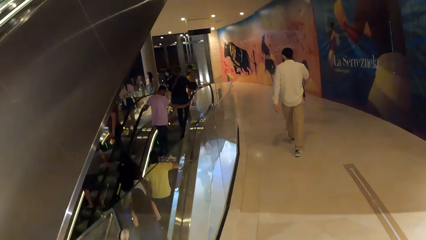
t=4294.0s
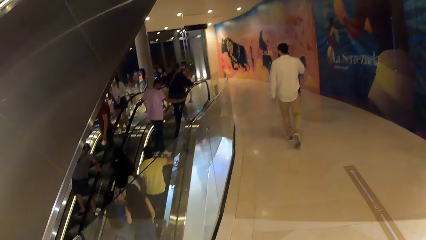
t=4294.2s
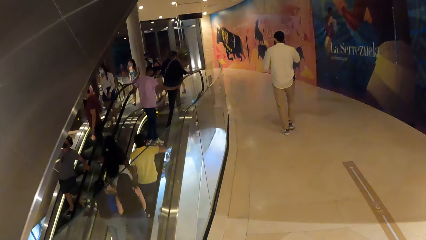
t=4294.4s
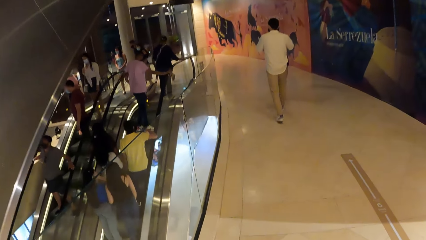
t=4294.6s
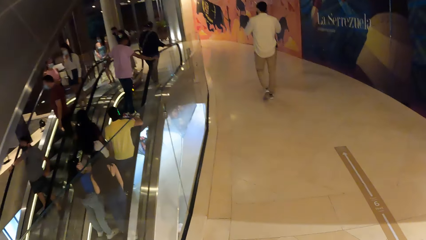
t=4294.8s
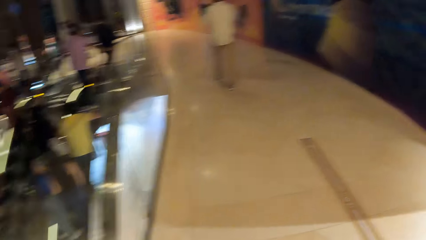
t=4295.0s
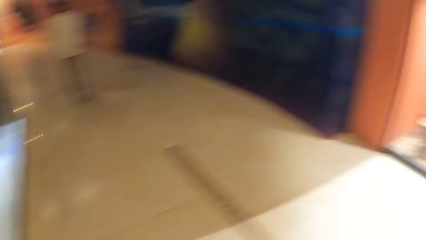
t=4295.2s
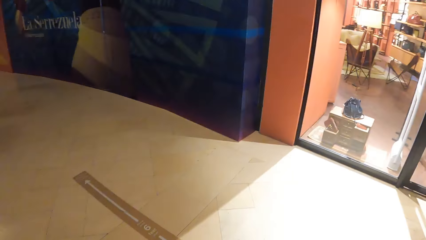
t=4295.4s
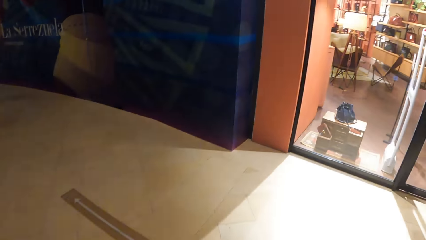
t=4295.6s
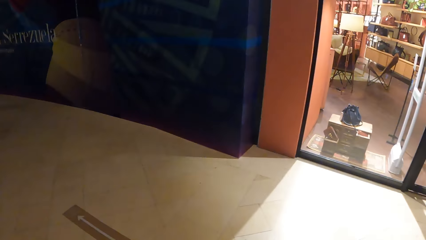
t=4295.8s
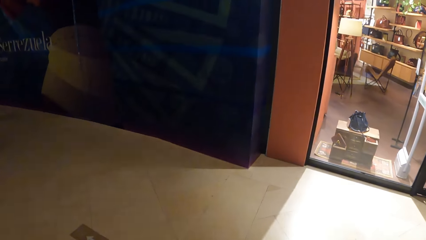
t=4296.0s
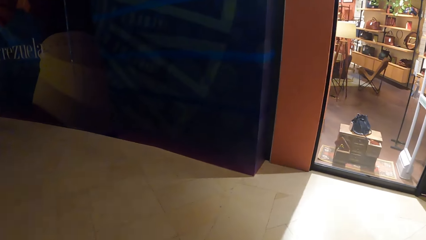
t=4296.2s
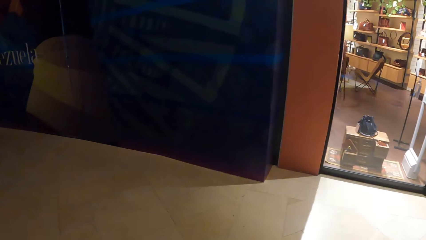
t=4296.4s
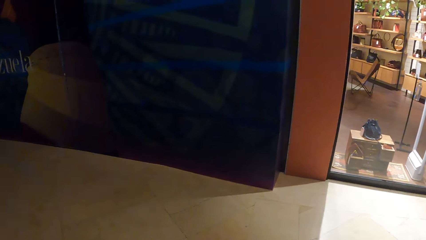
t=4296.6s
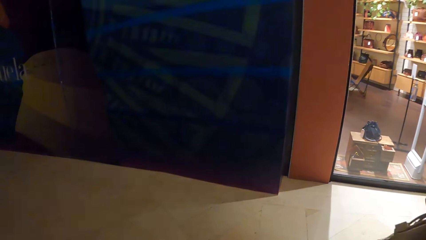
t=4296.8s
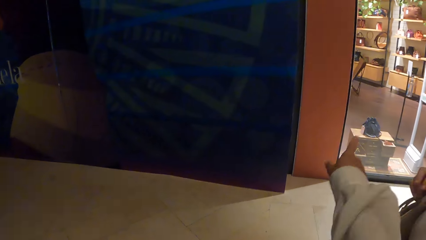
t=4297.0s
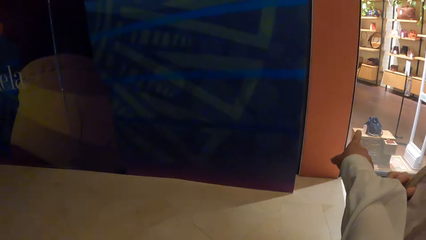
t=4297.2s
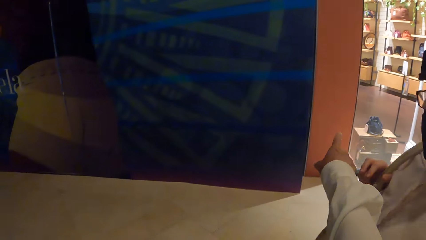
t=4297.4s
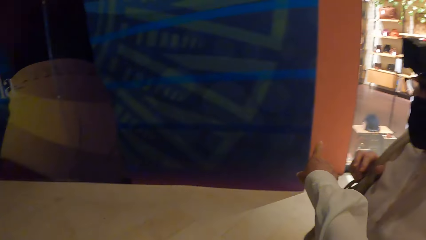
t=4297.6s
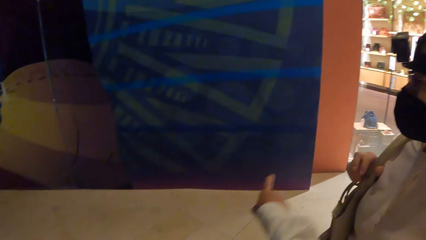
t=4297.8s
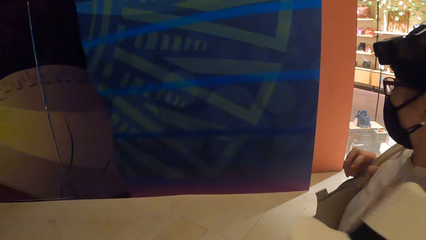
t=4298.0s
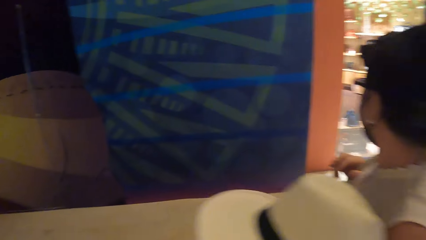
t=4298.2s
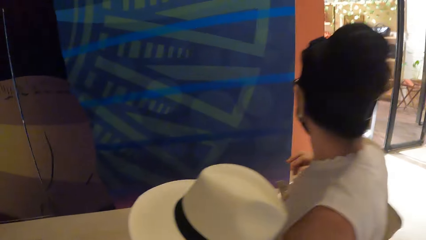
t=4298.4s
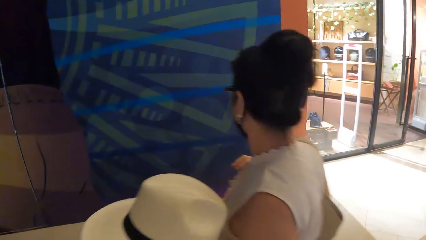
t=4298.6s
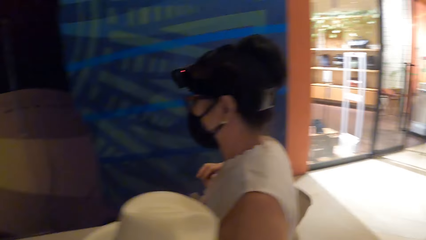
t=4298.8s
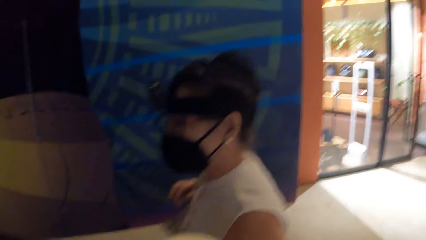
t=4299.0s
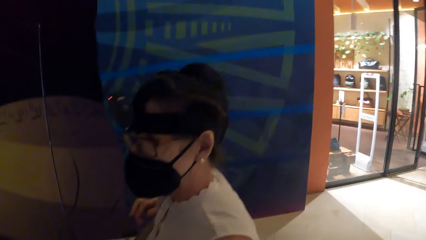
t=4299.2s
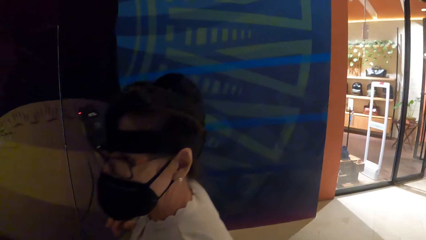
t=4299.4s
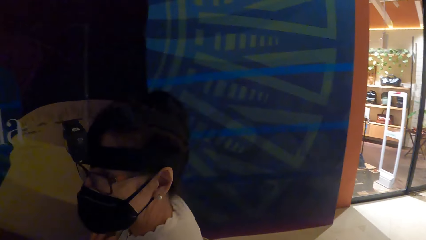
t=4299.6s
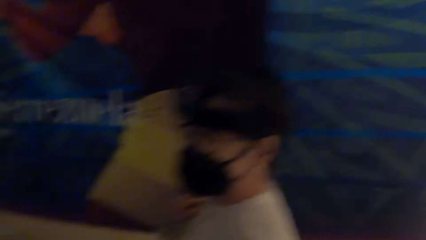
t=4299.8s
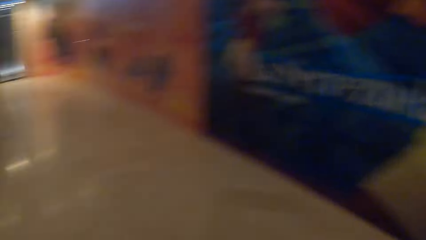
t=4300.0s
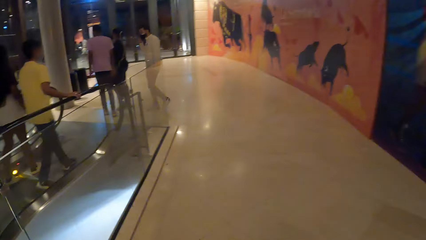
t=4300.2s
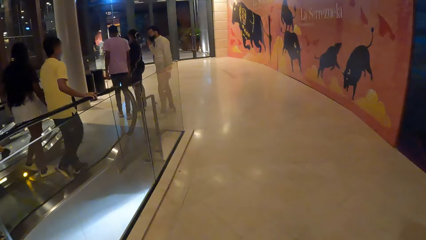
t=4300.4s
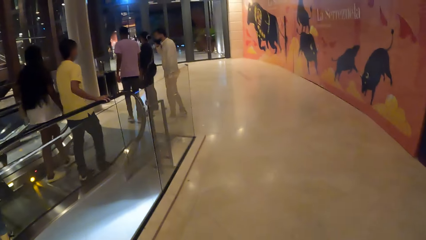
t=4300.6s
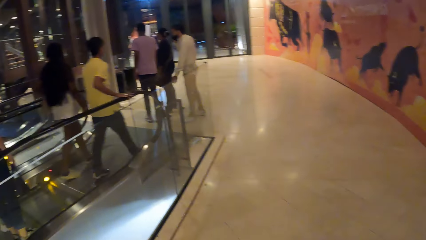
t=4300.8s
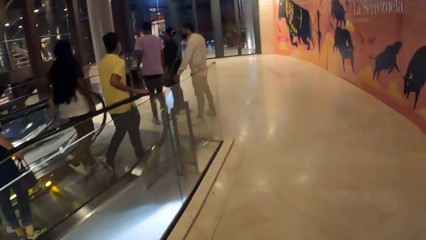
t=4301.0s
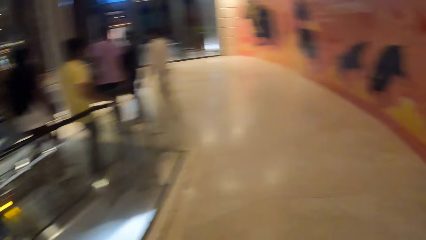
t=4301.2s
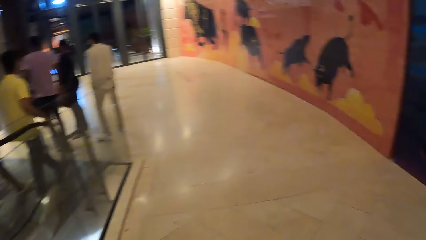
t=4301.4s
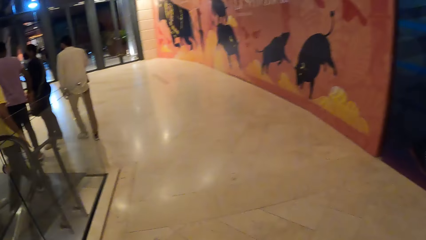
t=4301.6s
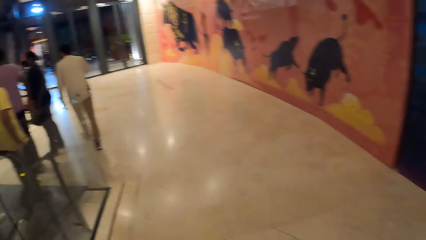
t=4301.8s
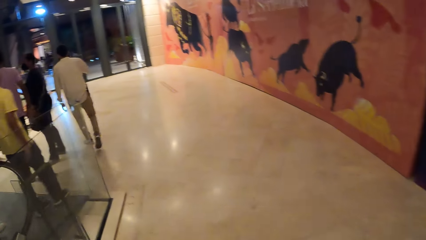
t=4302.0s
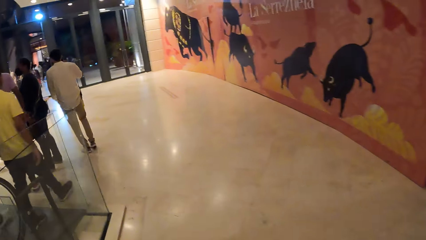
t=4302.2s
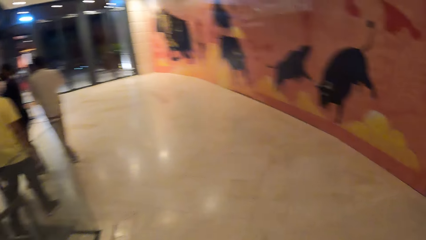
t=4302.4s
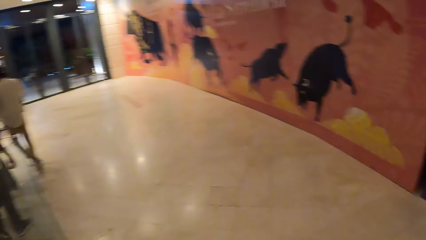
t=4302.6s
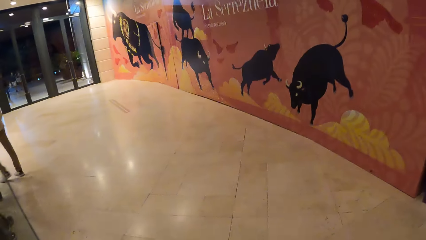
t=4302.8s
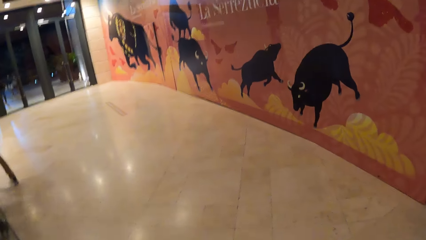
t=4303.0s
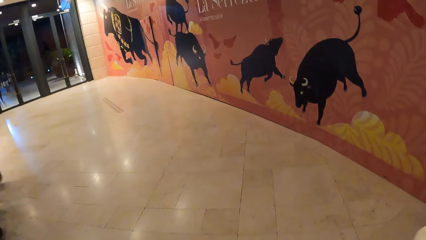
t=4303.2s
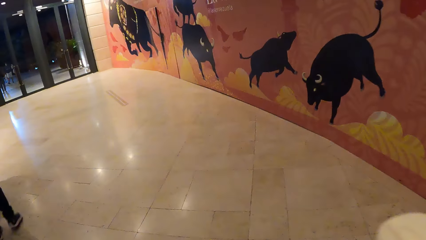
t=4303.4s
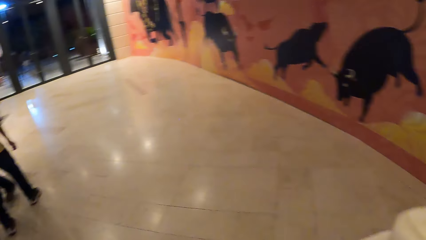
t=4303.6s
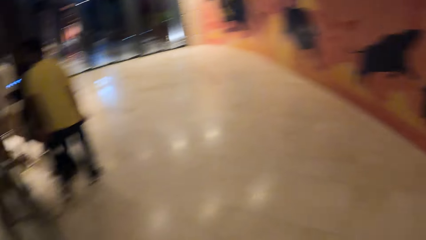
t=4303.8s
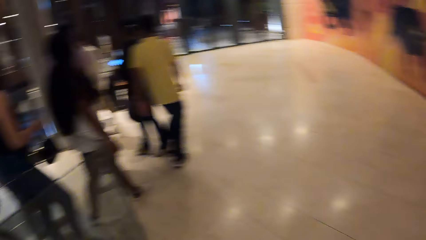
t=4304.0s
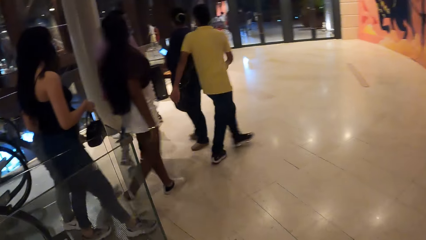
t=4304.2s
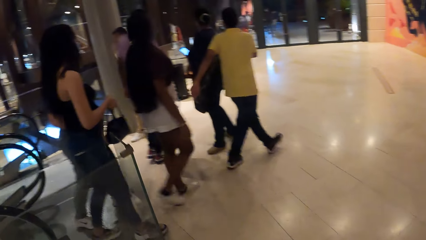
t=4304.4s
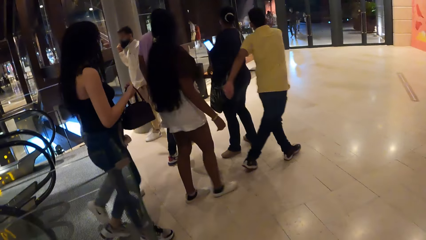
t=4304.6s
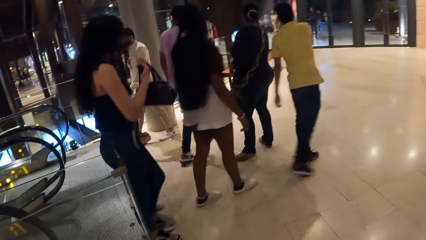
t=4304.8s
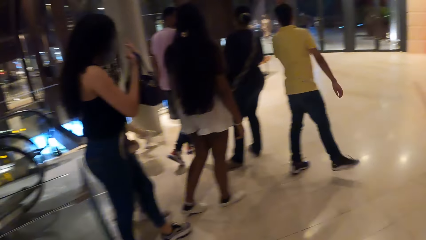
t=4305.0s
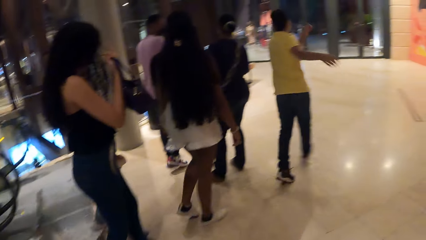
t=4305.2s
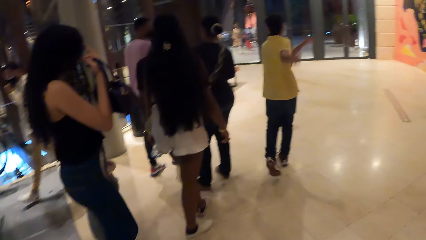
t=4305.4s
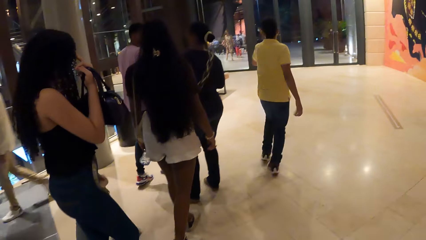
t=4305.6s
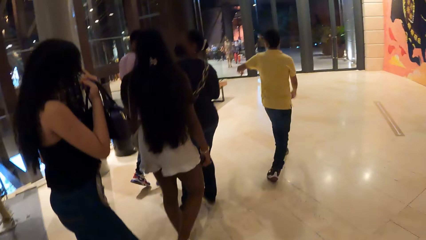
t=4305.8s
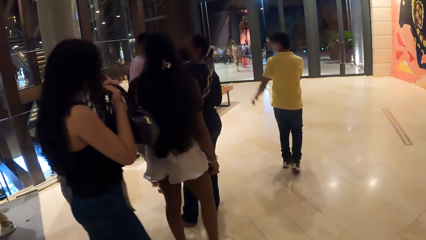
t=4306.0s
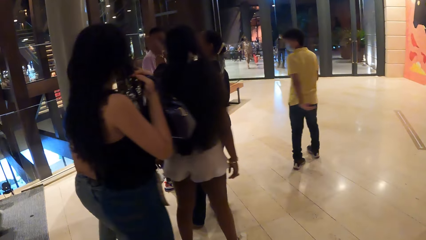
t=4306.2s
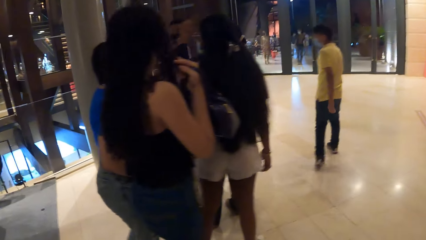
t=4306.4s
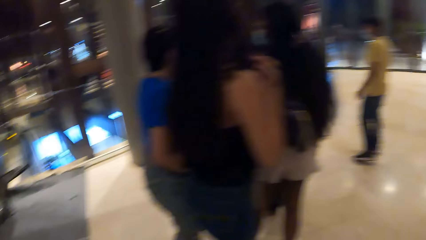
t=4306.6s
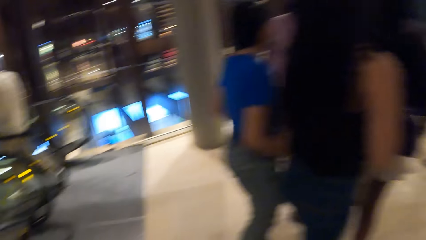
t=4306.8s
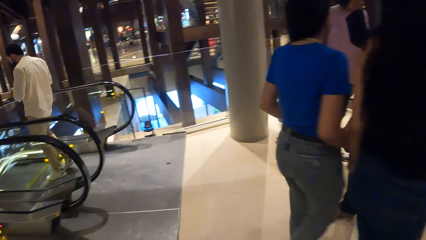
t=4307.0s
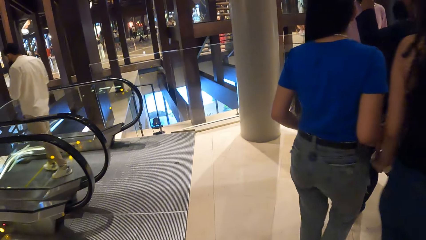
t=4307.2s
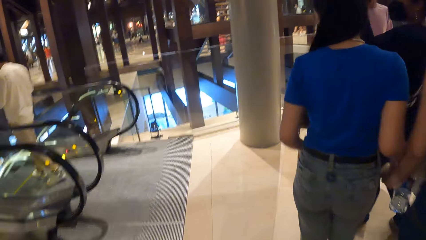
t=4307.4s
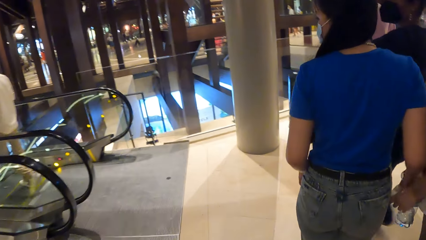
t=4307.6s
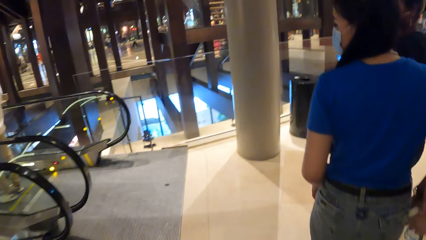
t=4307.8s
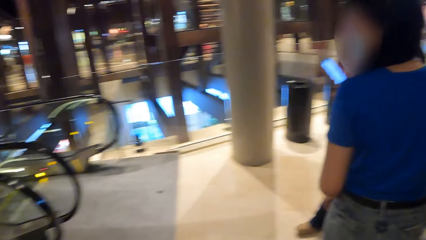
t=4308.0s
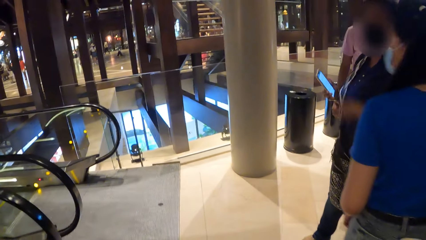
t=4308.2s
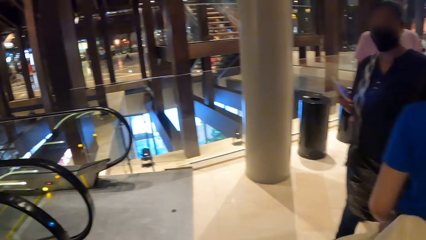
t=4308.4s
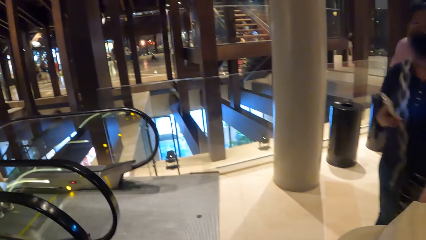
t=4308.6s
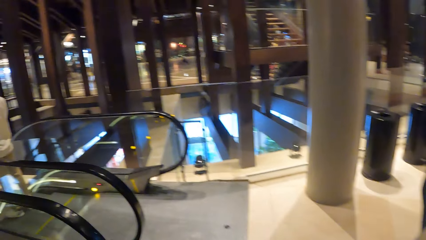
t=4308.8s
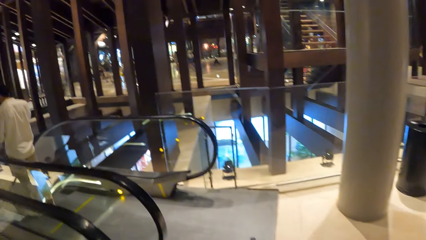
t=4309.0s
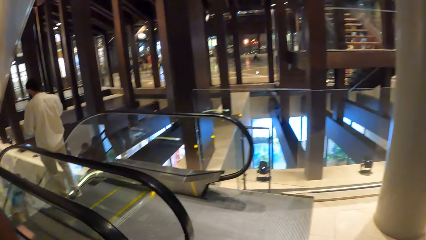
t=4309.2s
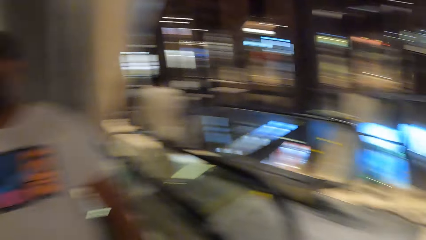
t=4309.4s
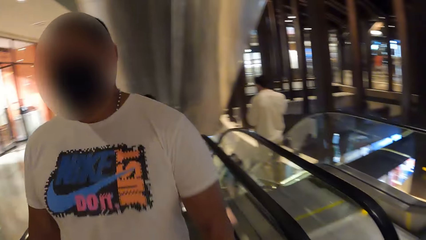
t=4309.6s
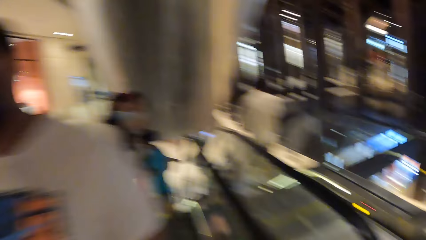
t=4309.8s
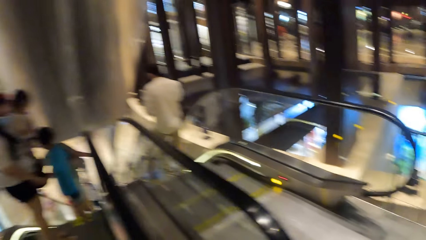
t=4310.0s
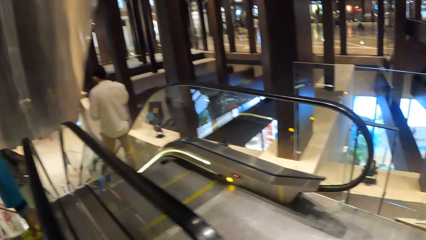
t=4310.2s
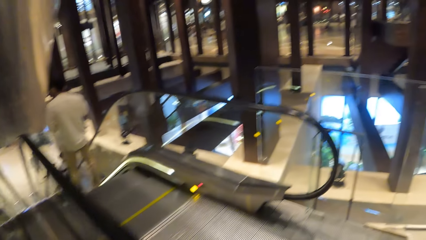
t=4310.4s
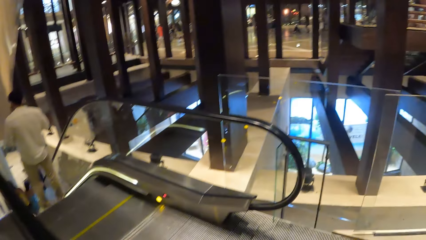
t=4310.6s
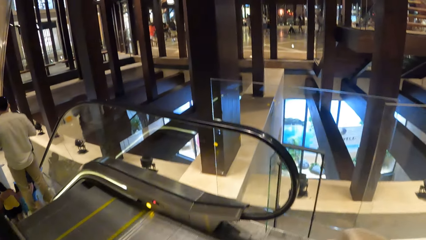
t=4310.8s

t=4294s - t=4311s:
The camera wearer looks around. They dialogue with a person. They walk around.
